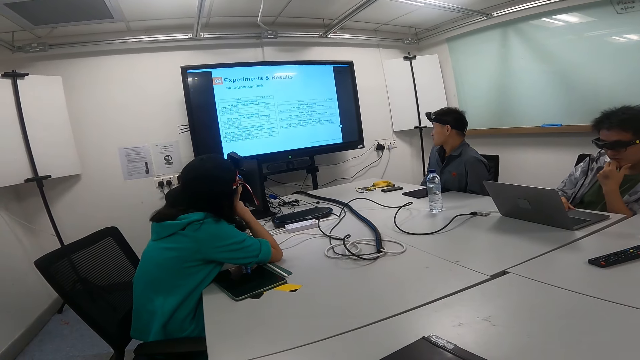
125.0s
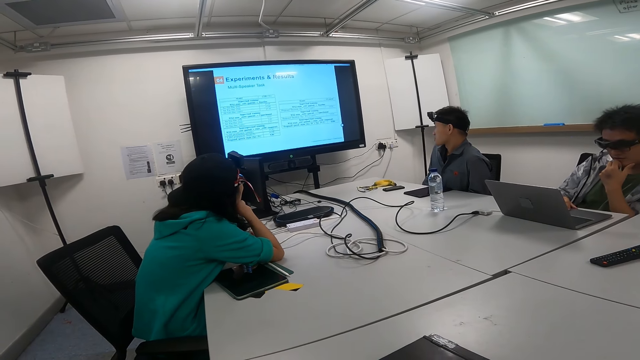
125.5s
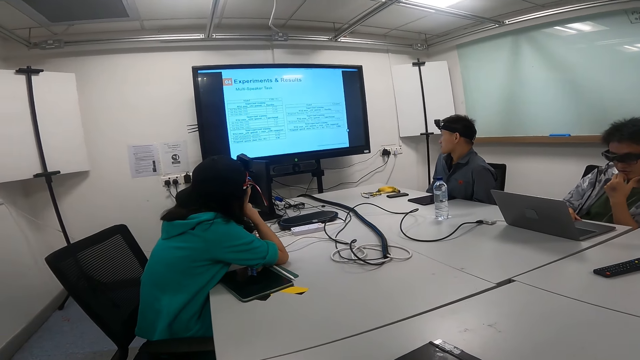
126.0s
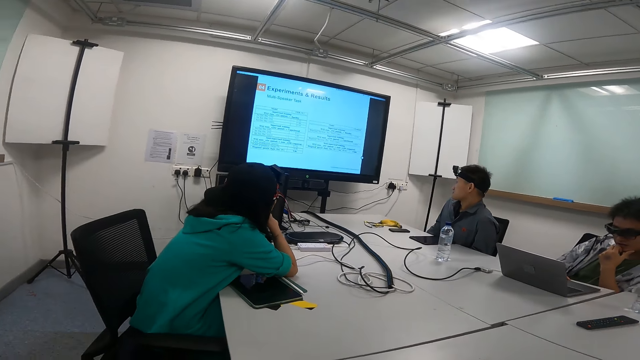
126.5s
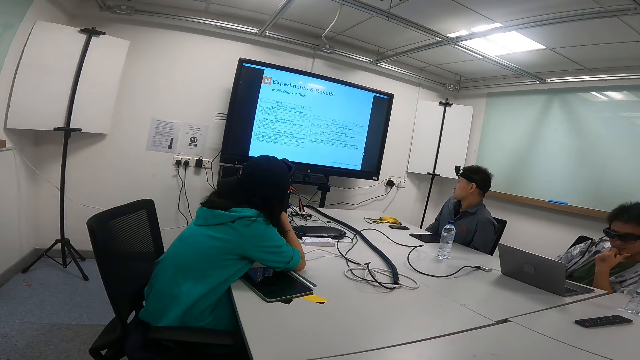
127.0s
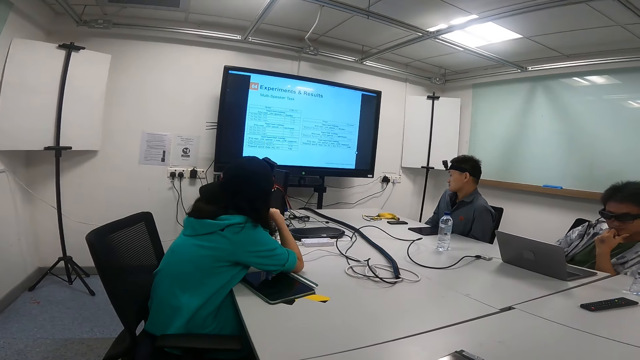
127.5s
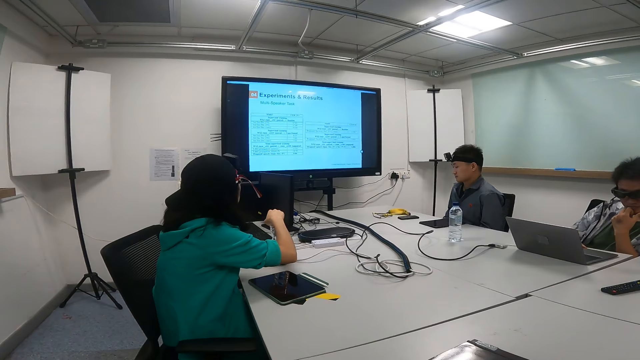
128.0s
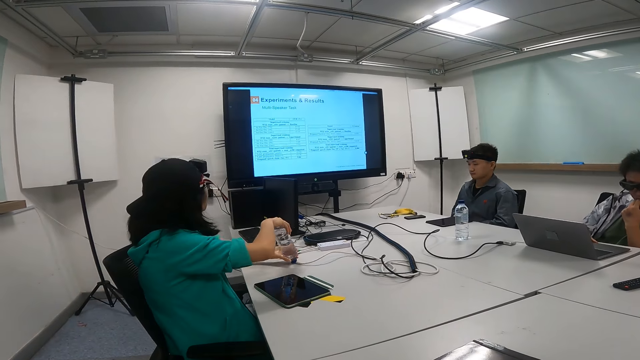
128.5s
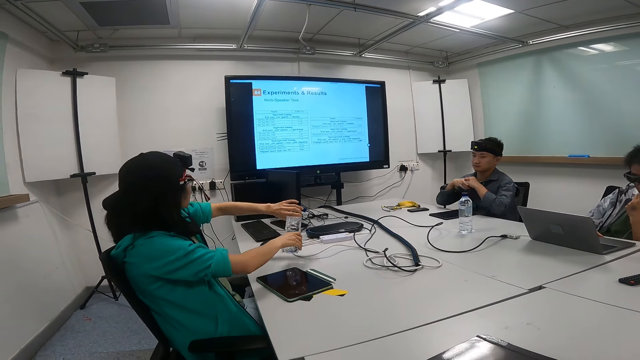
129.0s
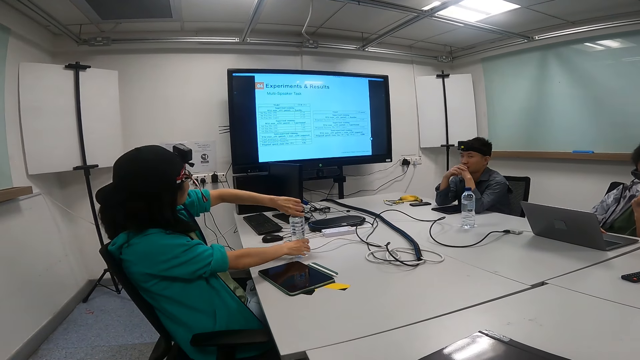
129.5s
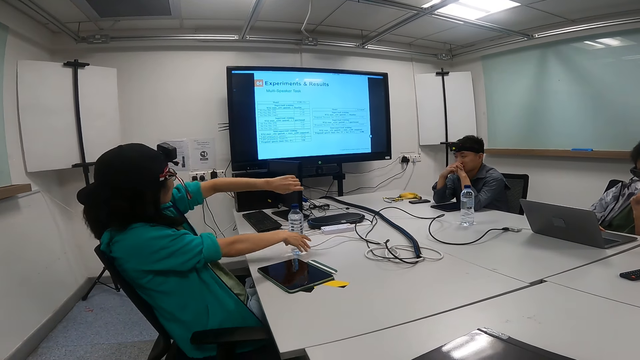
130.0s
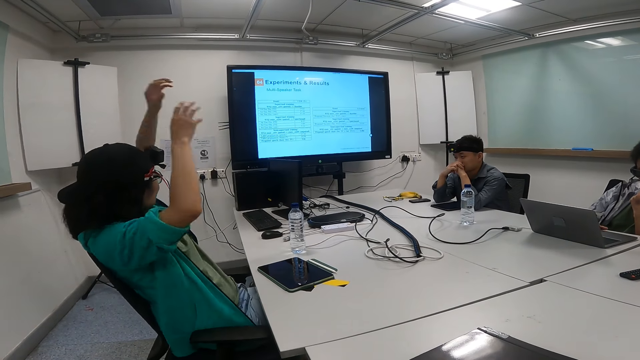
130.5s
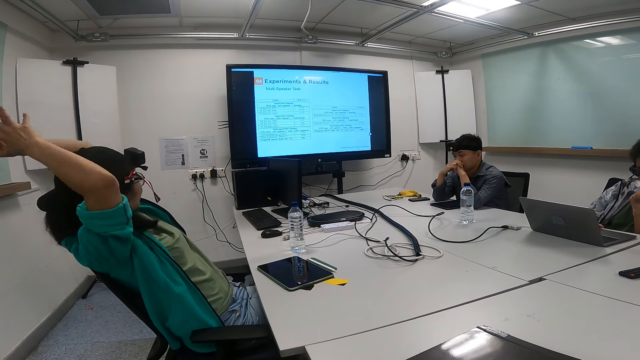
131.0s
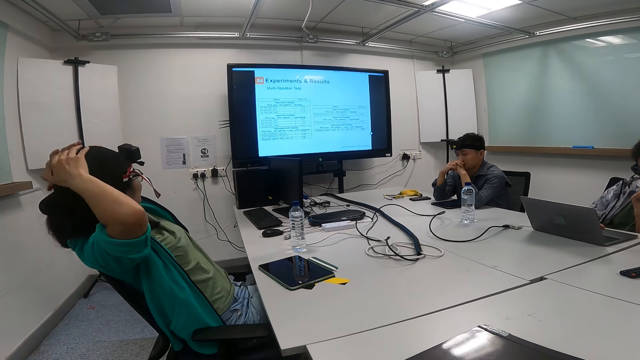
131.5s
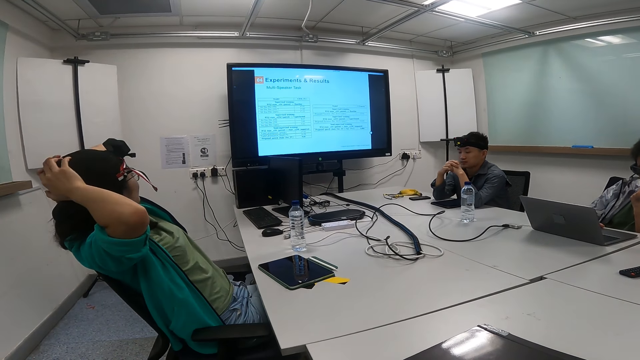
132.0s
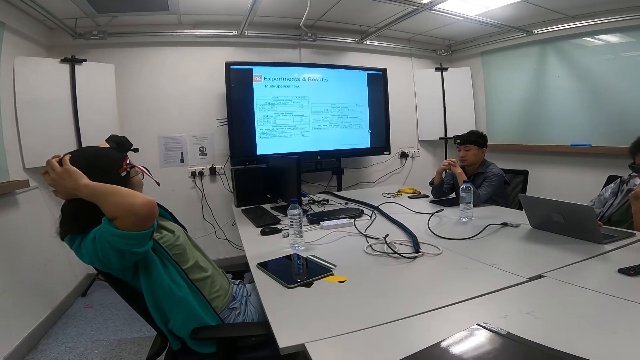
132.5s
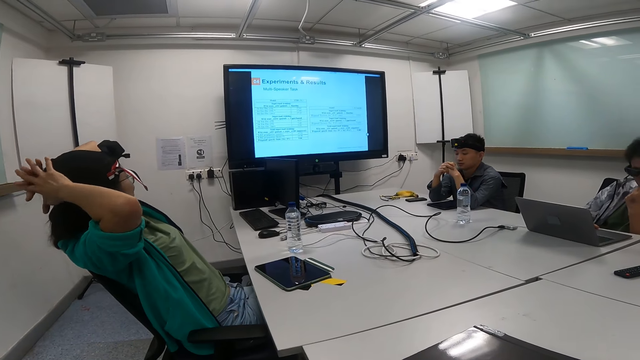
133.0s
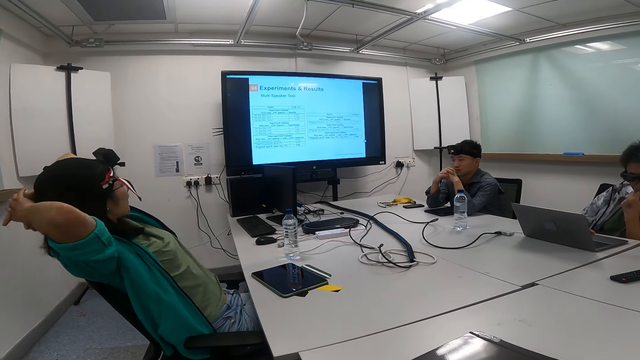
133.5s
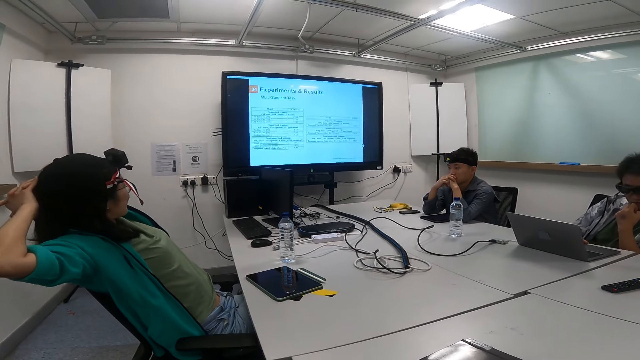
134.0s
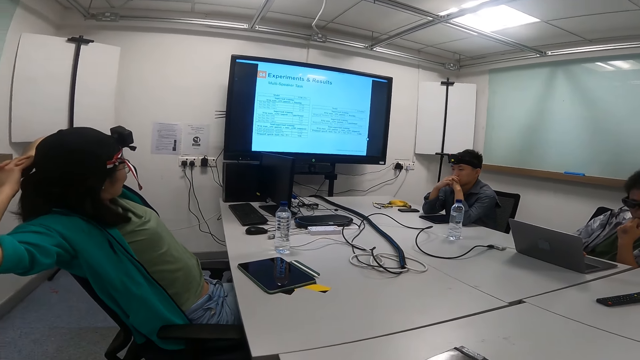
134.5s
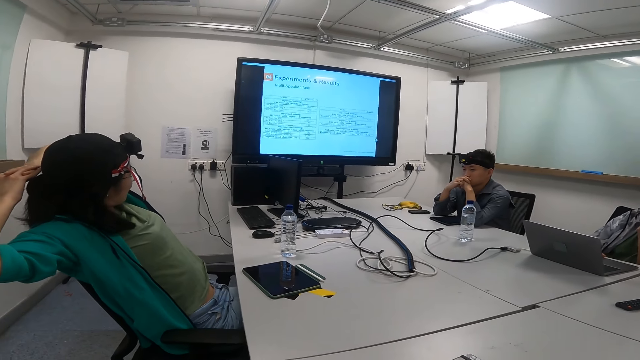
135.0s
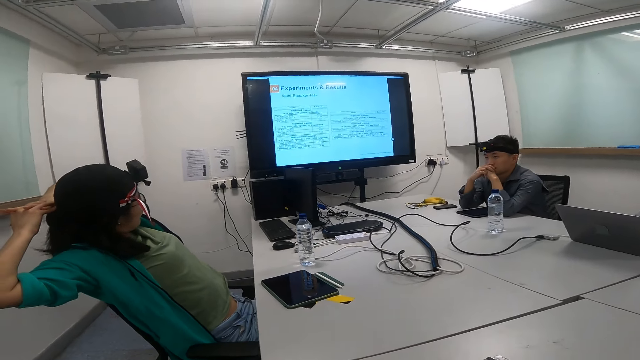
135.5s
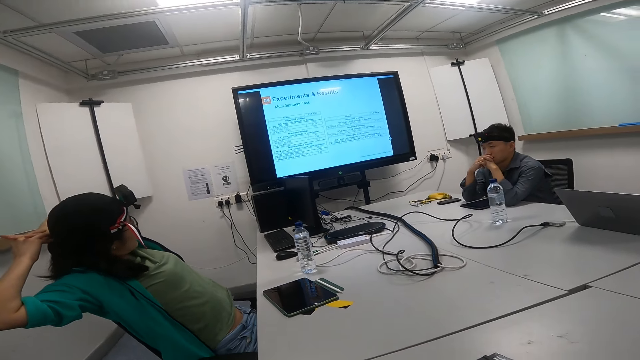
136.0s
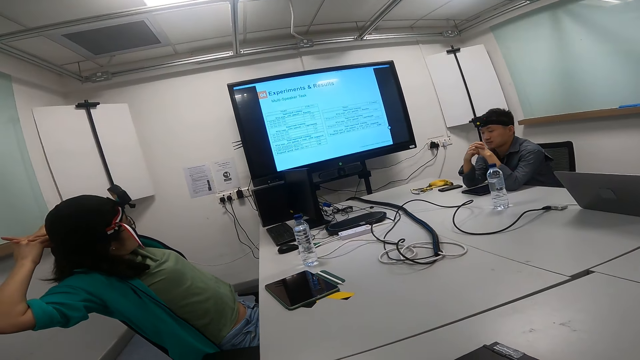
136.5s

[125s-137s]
A person turns the water bottle on the table. The person holds the hands on the head and stretches the hands behind the head.

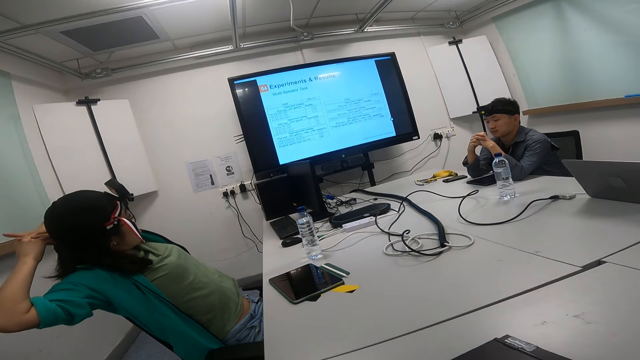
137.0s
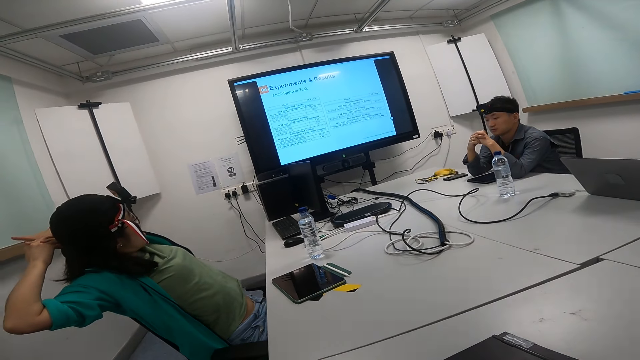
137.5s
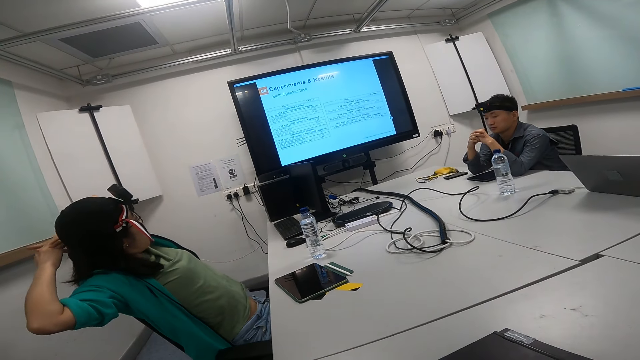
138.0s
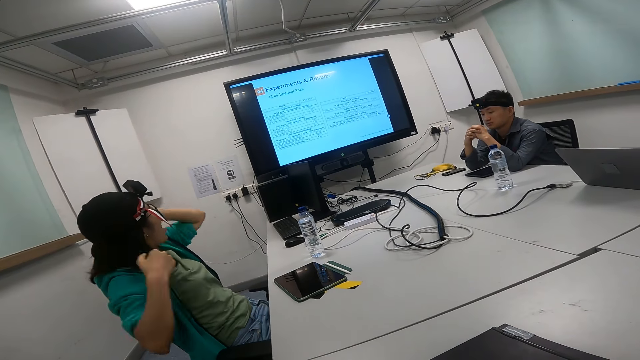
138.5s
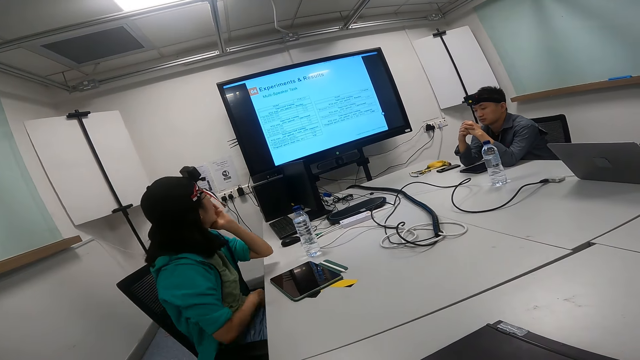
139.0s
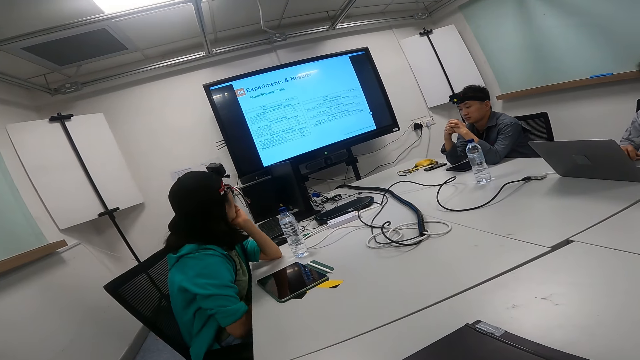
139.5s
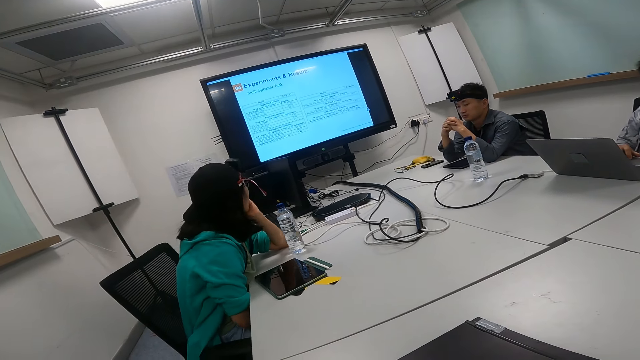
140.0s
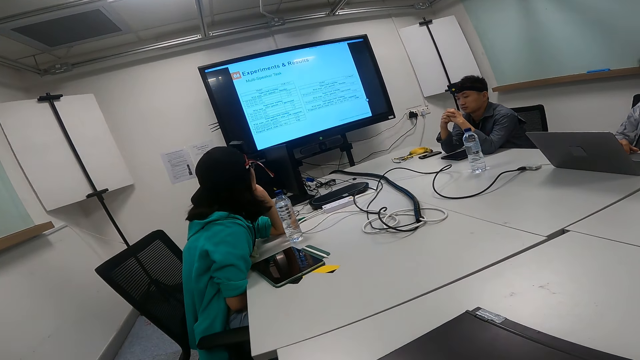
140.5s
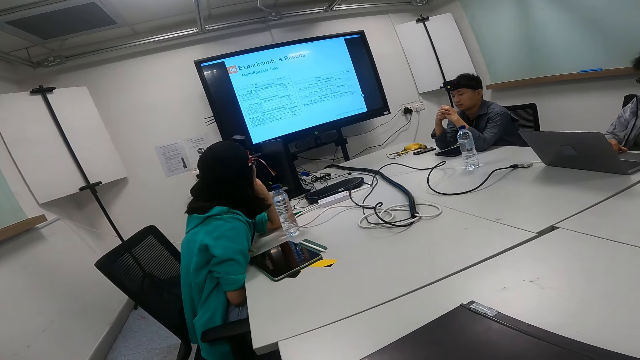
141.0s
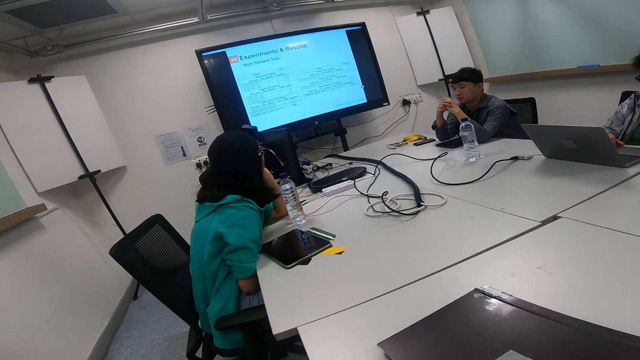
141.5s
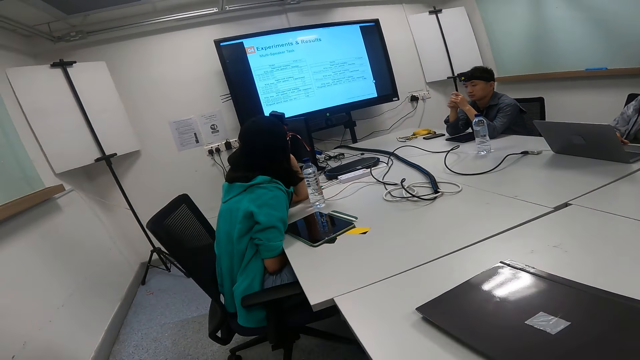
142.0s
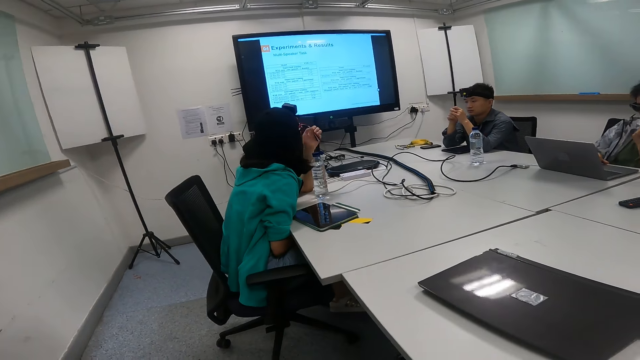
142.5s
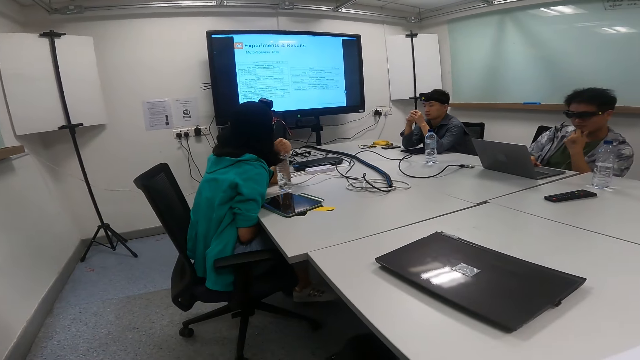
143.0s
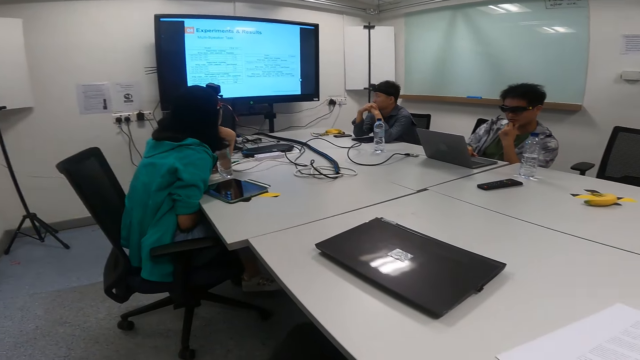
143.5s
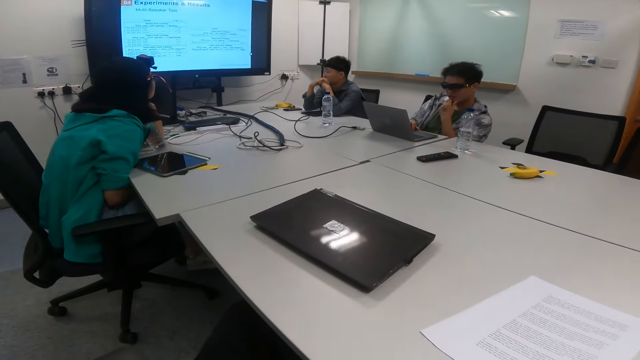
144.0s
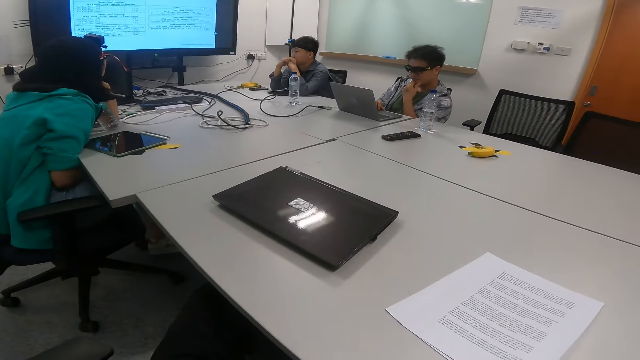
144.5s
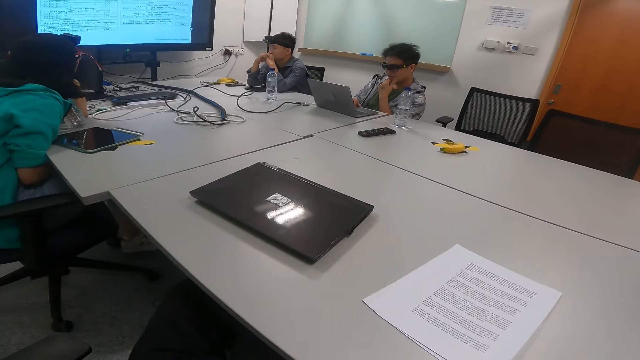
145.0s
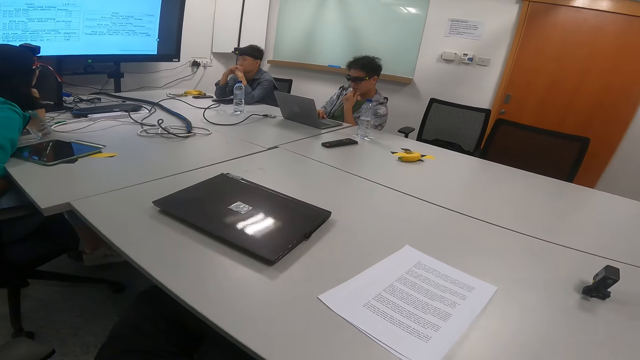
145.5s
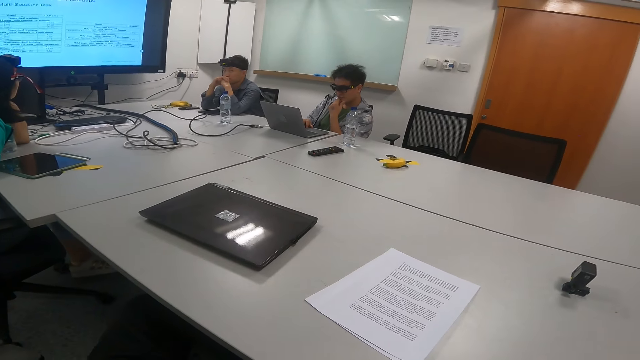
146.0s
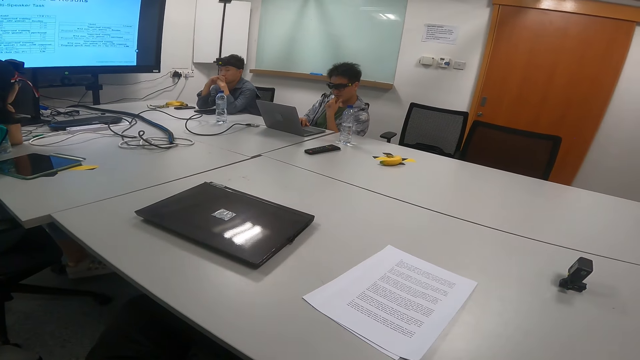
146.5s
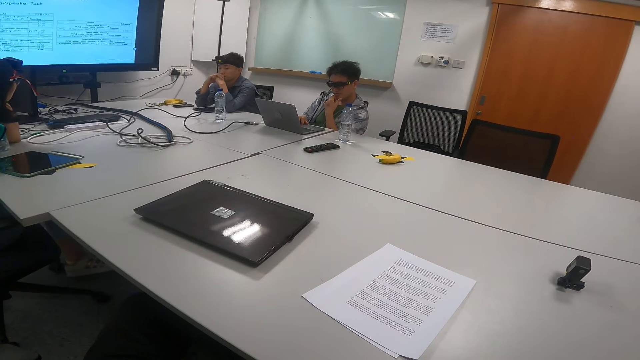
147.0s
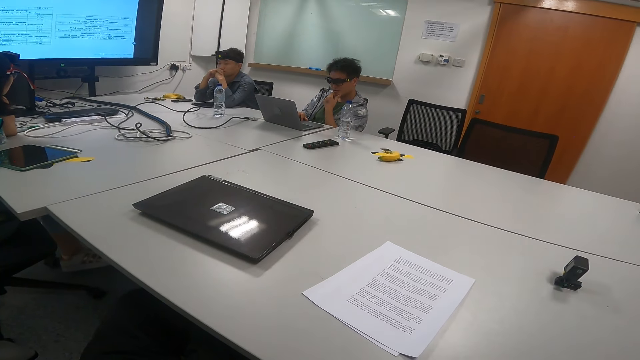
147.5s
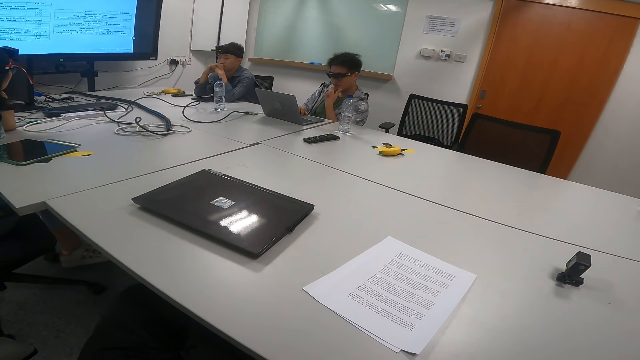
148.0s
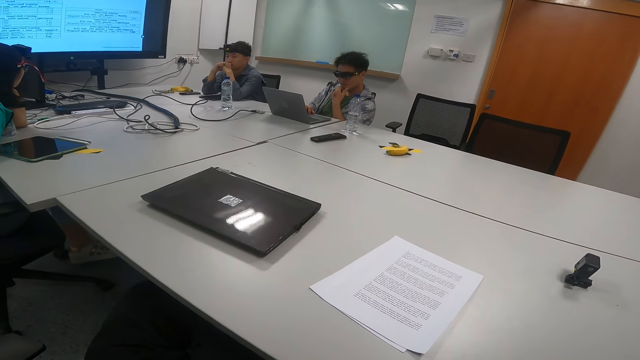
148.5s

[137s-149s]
A person leans on the table and pulls the water bottle closer to them.
